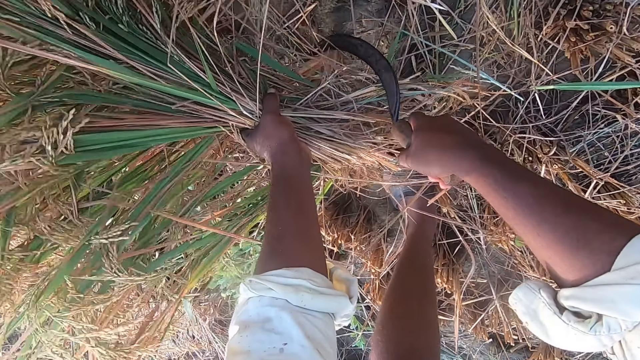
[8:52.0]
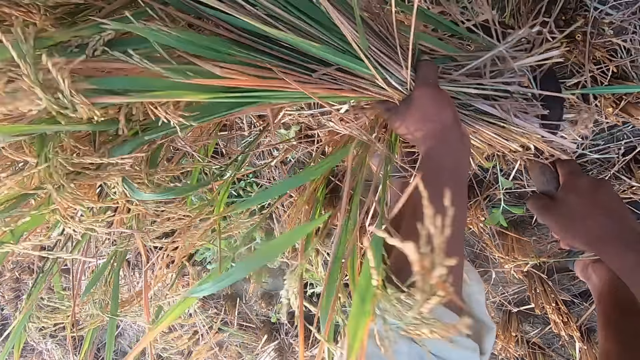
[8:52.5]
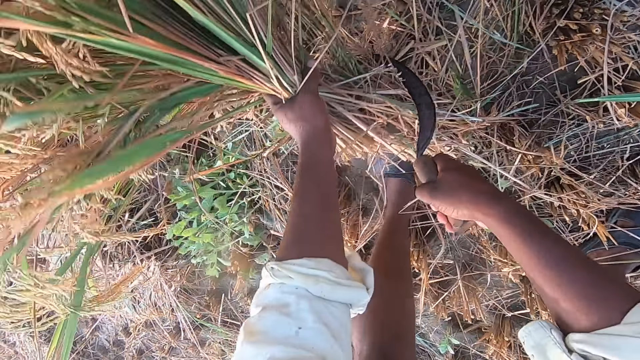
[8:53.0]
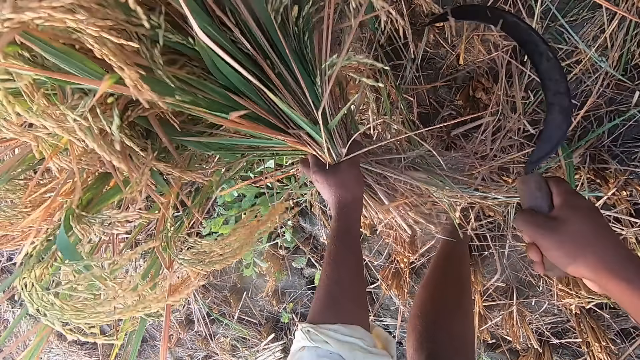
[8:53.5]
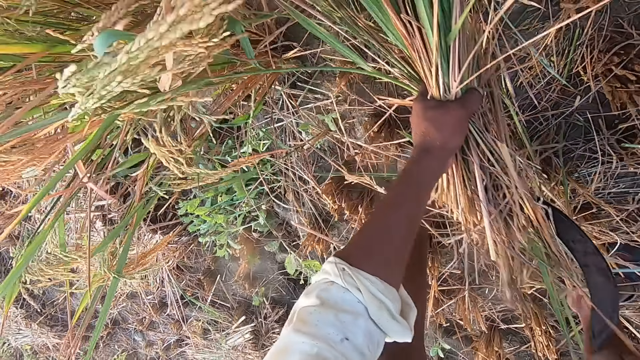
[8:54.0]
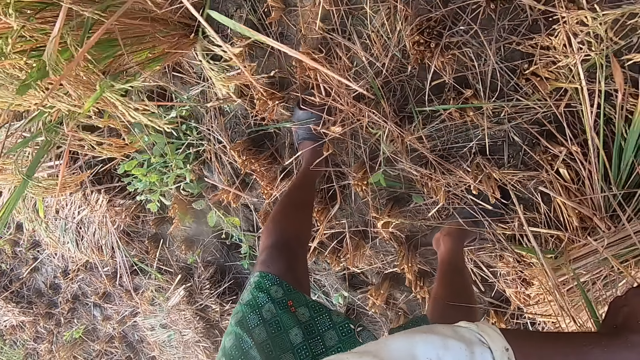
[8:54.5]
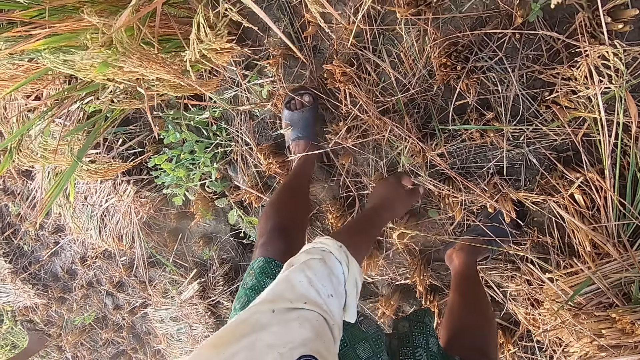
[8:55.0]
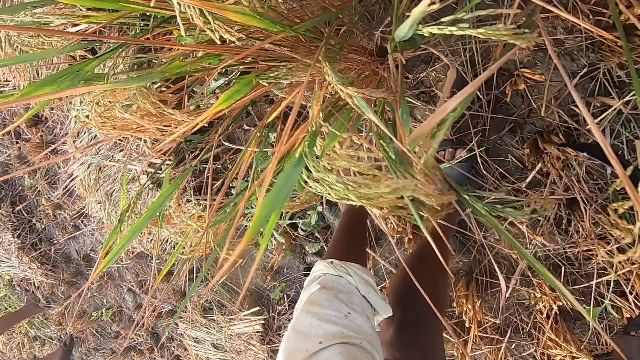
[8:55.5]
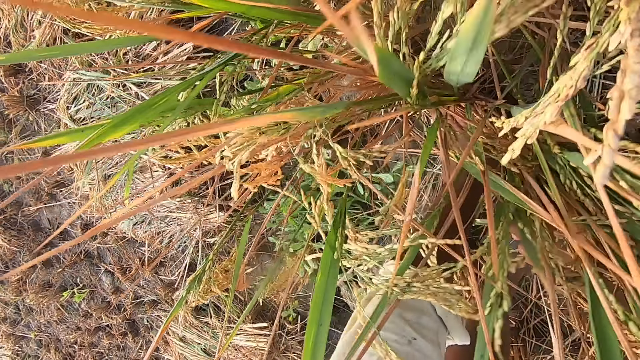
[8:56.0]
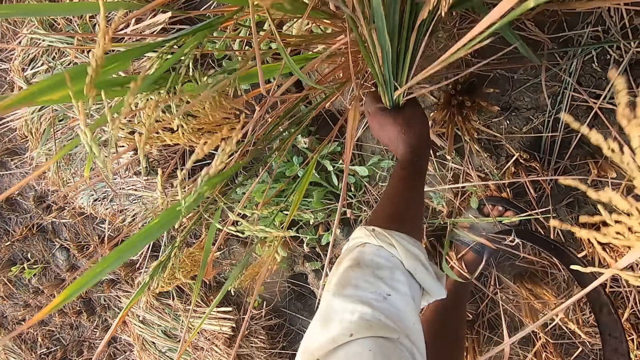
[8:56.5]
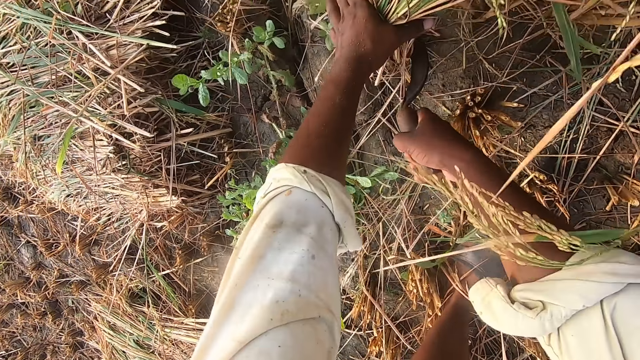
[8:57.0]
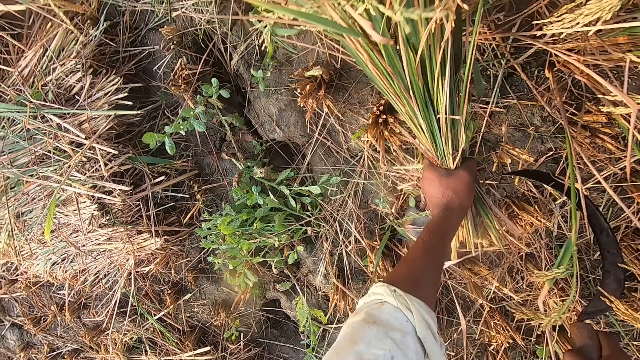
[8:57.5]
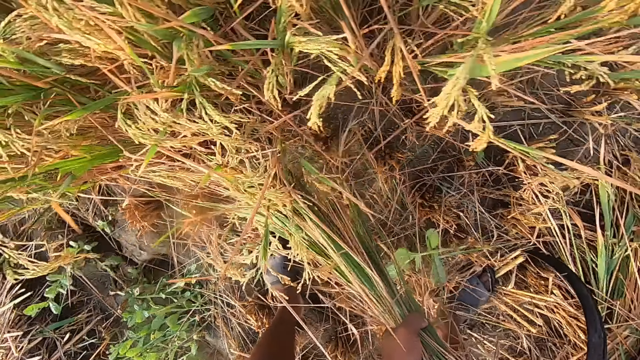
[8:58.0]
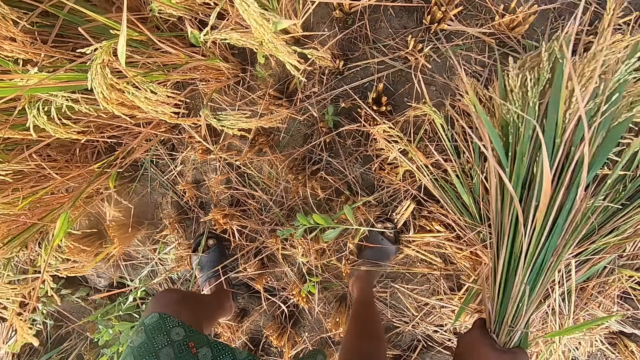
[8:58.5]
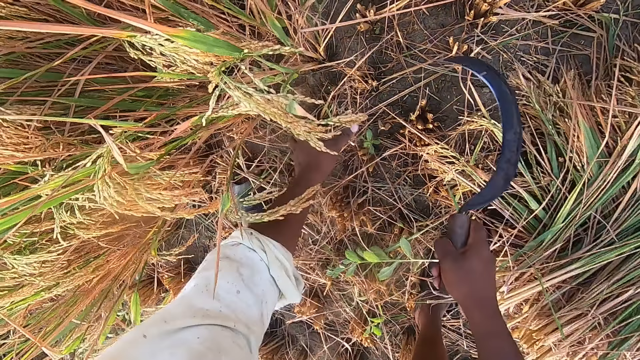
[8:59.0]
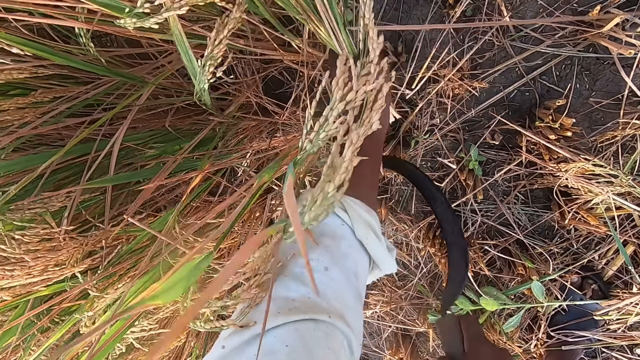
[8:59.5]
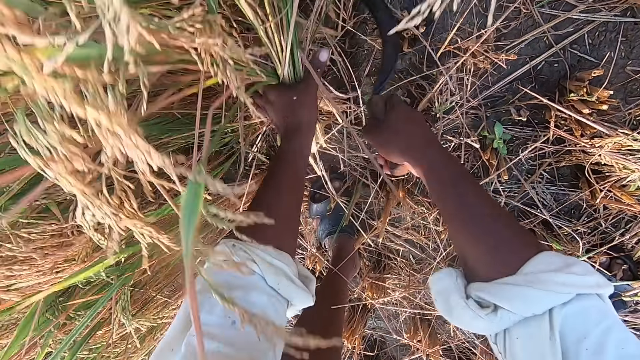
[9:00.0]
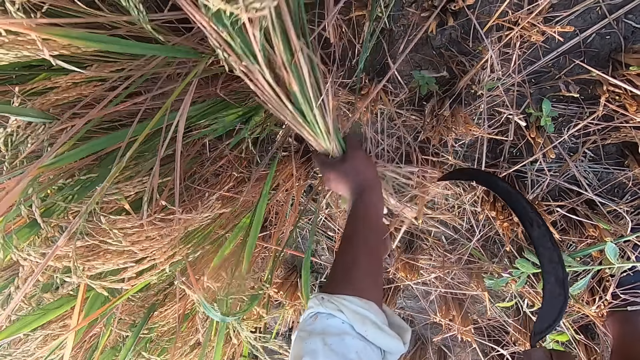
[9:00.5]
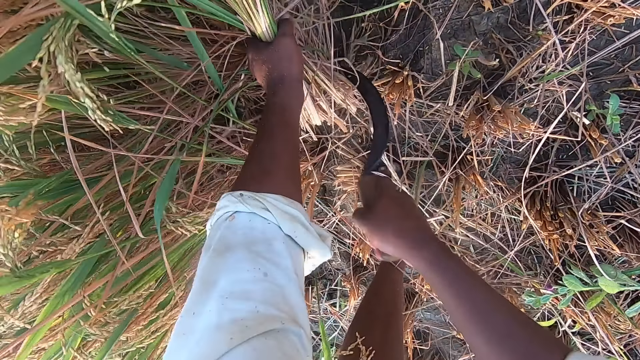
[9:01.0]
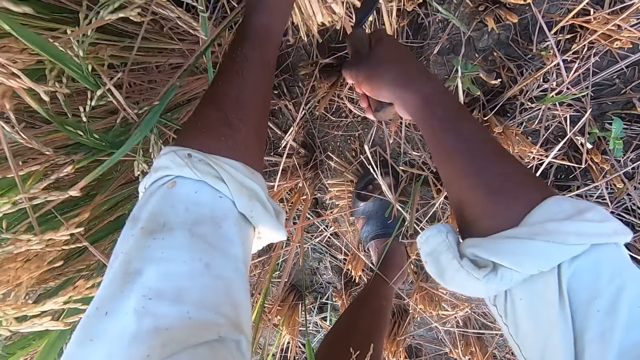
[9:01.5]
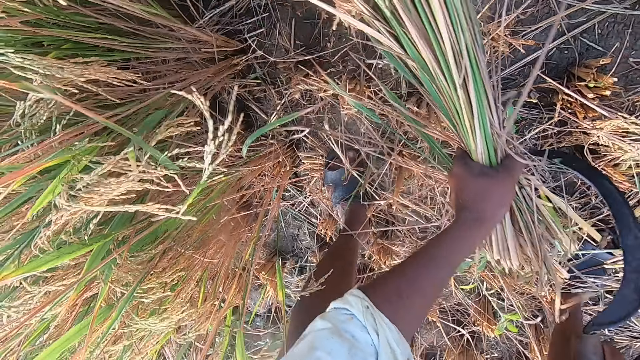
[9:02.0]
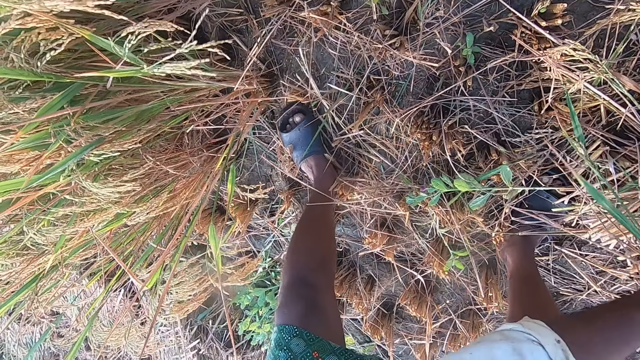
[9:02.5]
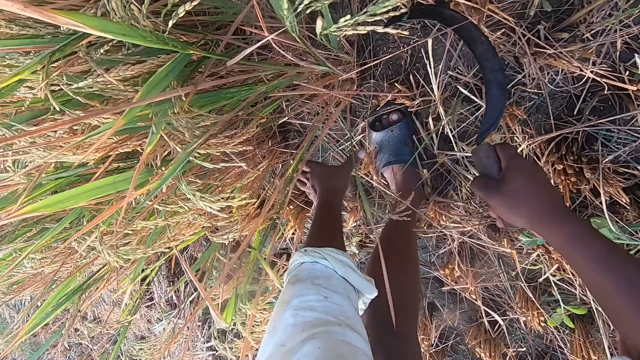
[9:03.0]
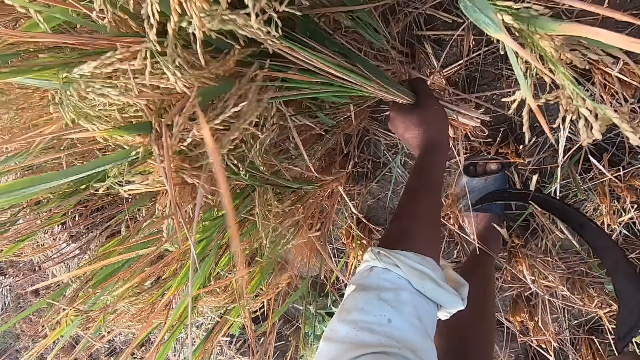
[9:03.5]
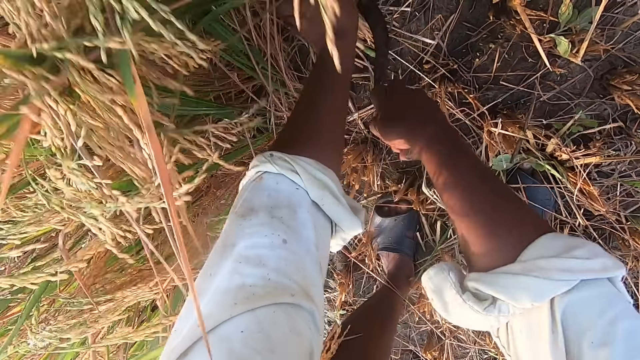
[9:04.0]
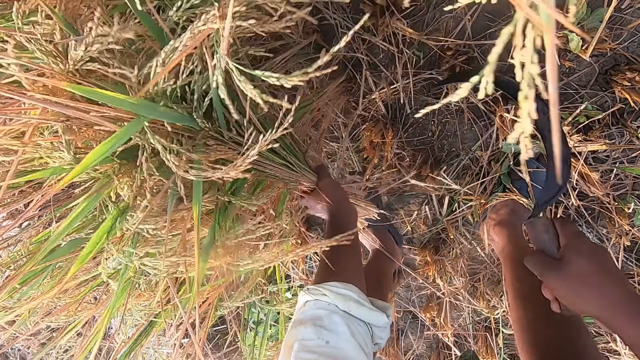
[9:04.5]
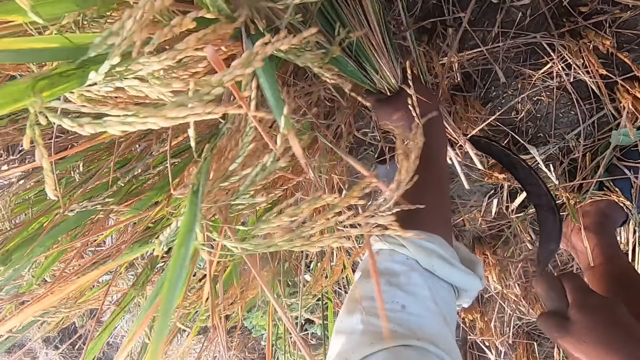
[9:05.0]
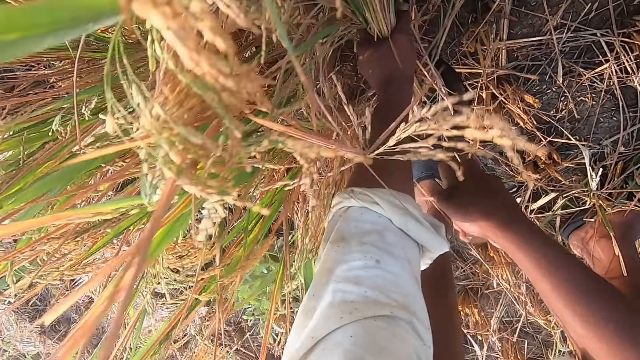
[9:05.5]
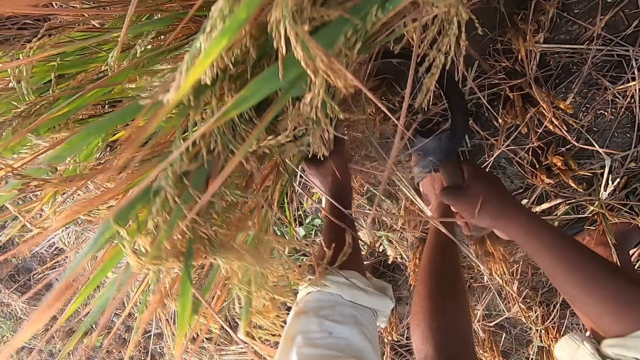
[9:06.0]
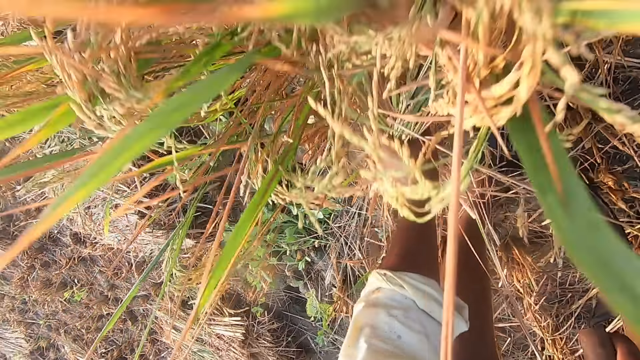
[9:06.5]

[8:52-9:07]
The camera wearer moves around. They drop rice plants on the ground. They move around. A man walks around. The camera wearer holds the rice plants and cuts the rice plants from the ground with a sickle. They move around. They drop the rice plants on the ground. They move around. They hold the rice plants and cut the rice plants from the ground with the sickle. They move around. They drop the rice plants on the ground. They move around. They cut the rice plants from the ground with the sickle and hold the rice plants.

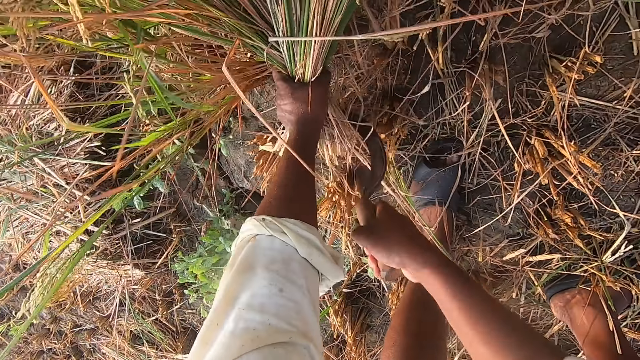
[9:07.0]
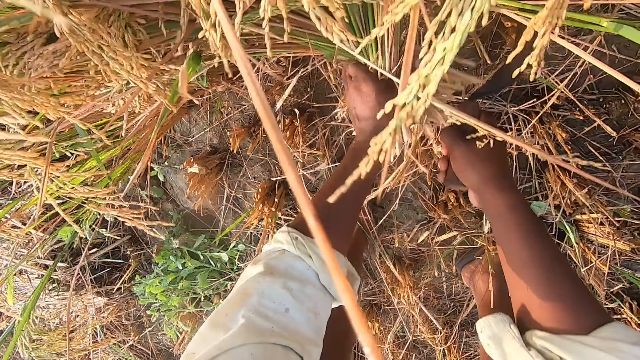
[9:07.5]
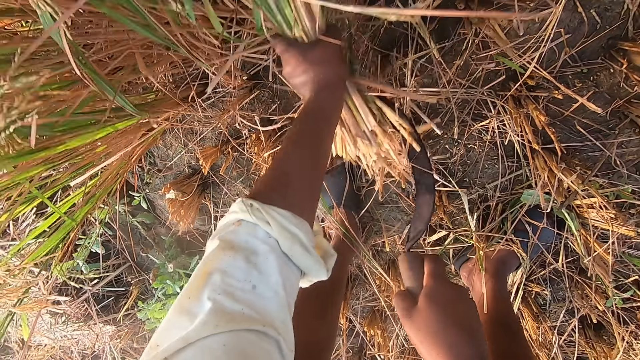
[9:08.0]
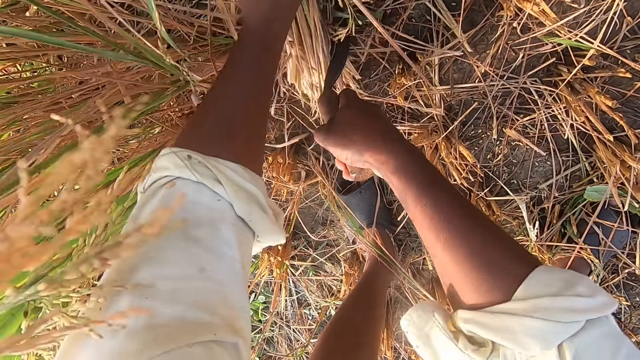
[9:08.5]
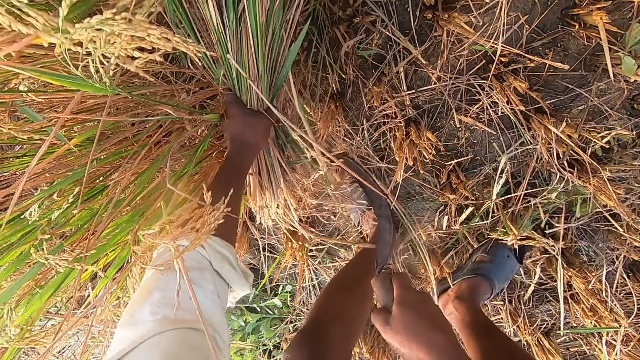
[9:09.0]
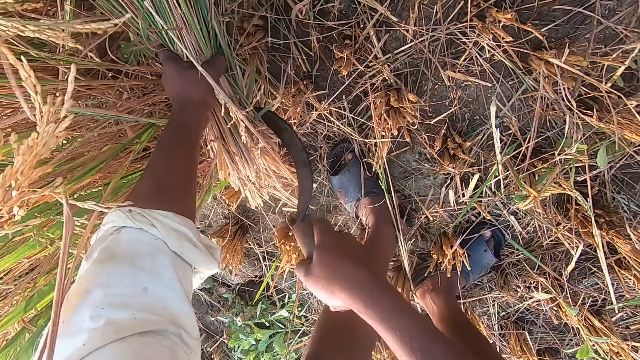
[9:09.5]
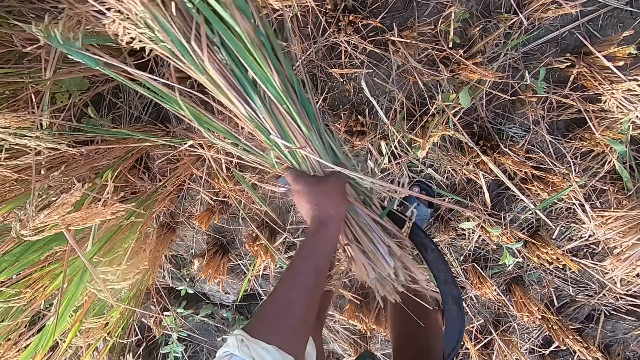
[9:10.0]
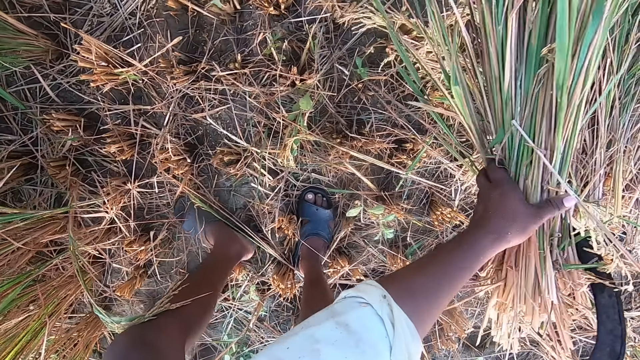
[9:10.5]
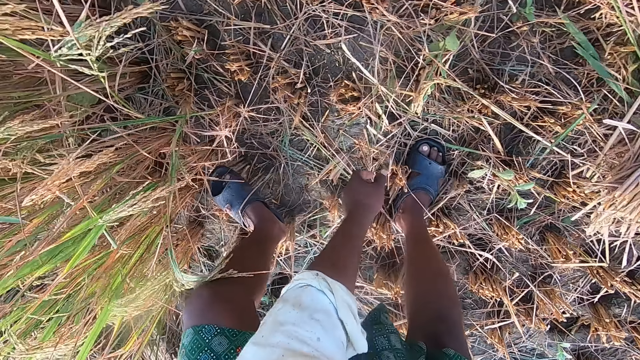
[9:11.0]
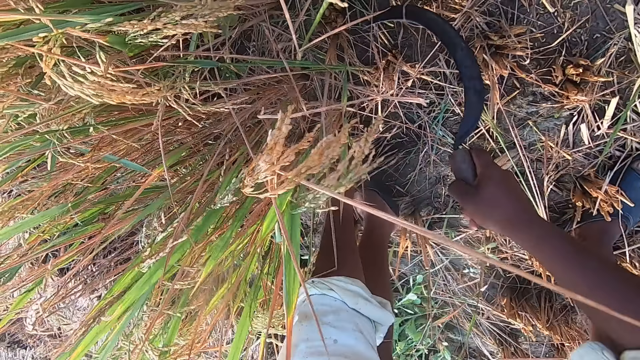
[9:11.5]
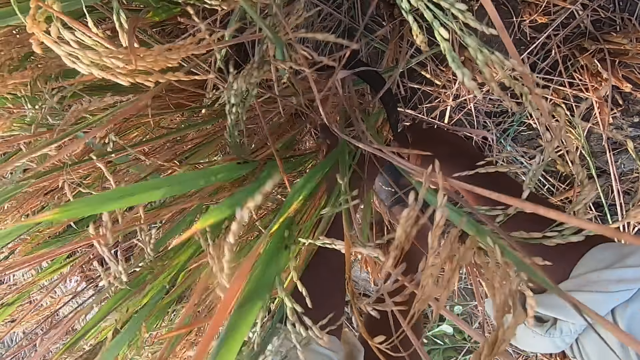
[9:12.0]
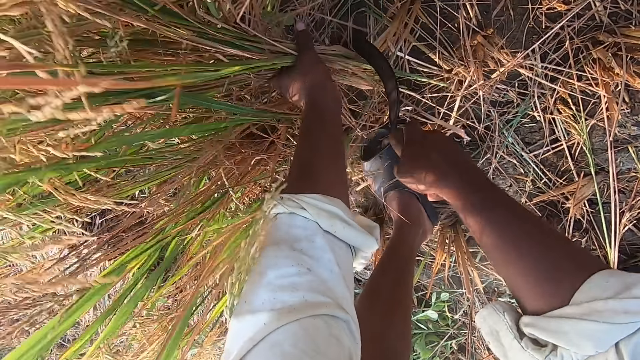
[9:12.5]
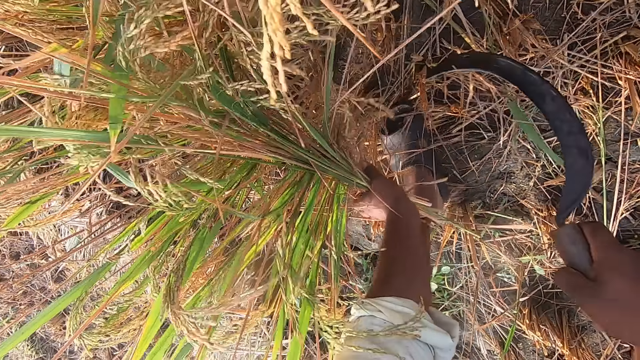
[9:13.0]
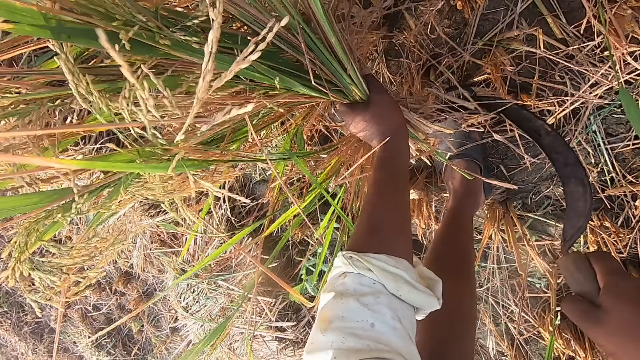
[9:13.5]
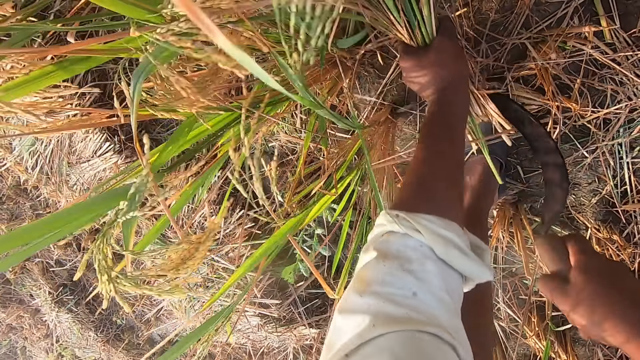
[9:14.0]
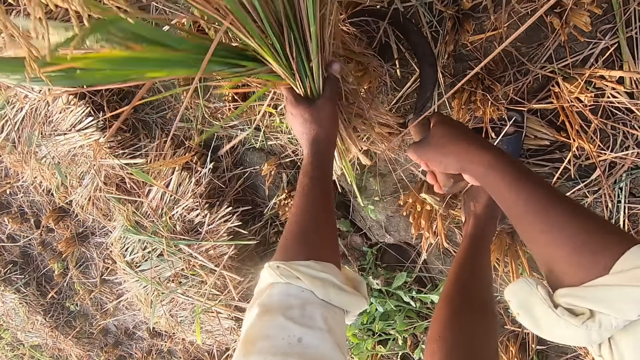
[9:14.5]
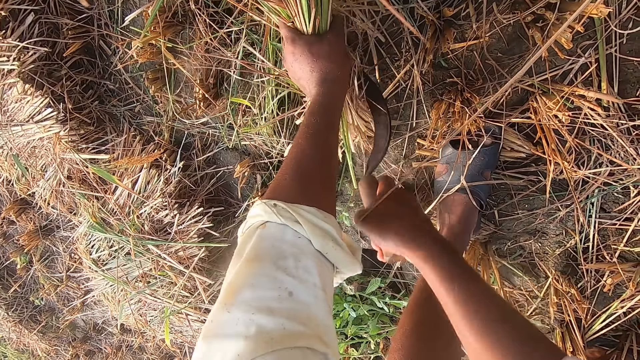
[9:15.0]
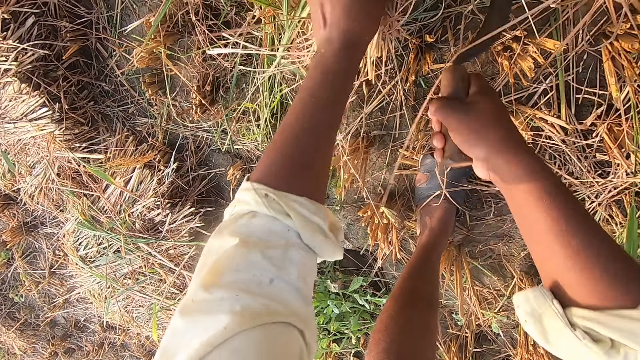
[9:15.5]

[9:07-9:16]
The camera wearer moves their leg backwards. They move around. They drop rice plants on the ground. They move around. They hold the rice plants and cut the rice plants from the ground with a sickle.
